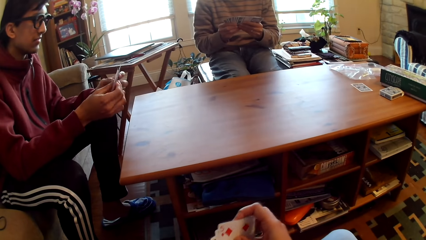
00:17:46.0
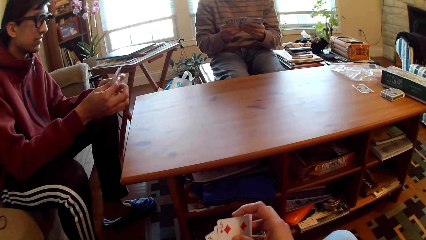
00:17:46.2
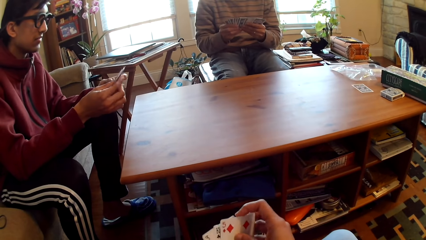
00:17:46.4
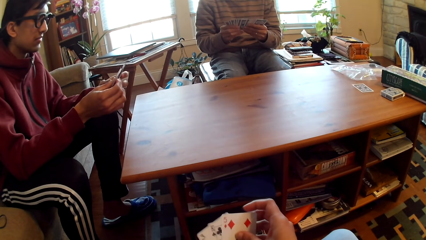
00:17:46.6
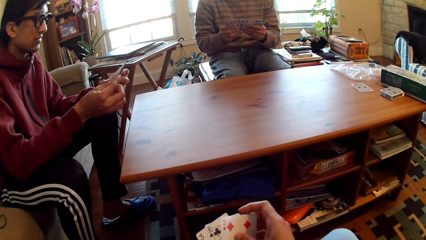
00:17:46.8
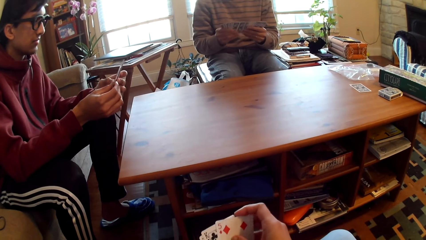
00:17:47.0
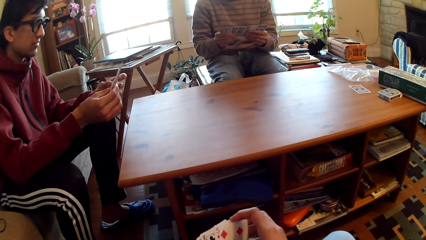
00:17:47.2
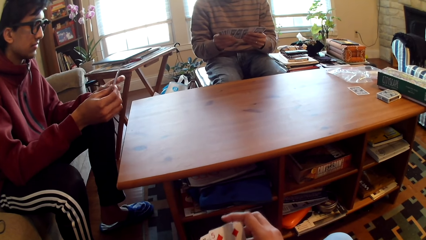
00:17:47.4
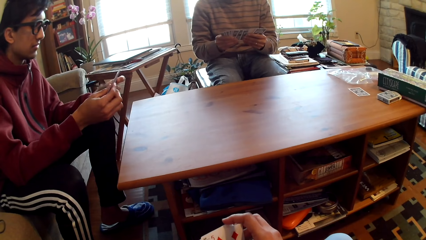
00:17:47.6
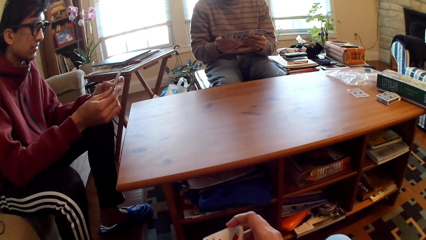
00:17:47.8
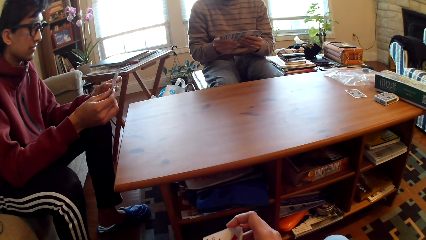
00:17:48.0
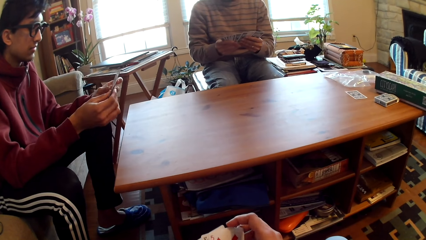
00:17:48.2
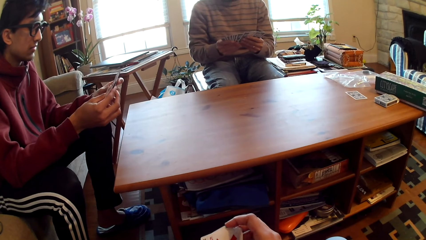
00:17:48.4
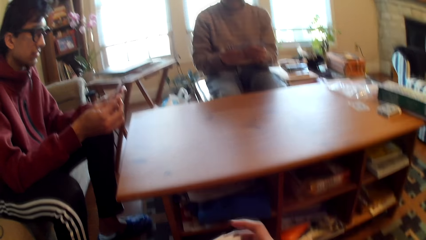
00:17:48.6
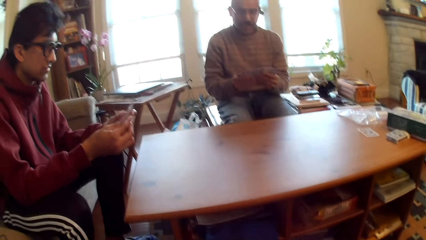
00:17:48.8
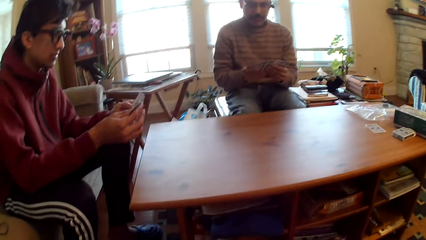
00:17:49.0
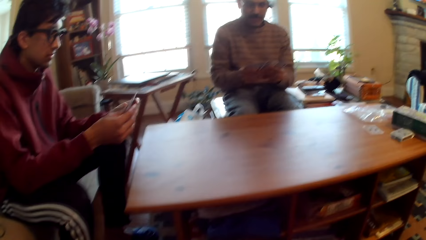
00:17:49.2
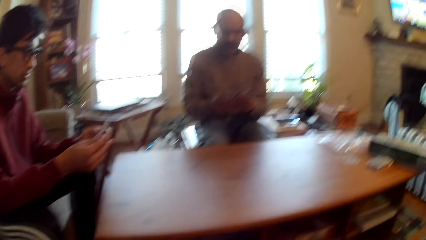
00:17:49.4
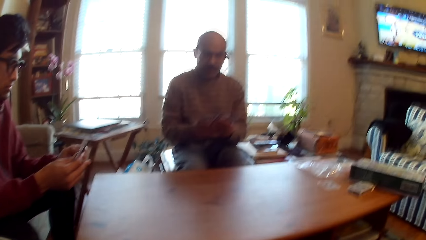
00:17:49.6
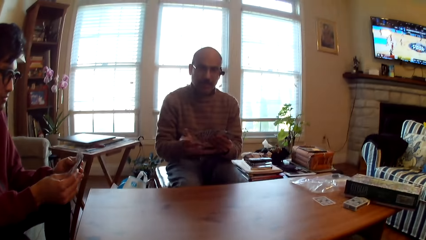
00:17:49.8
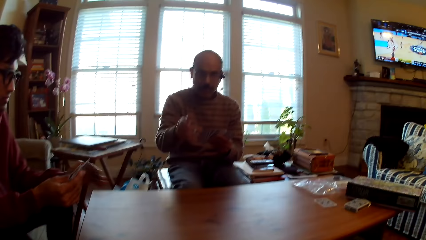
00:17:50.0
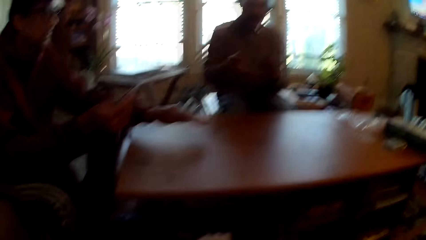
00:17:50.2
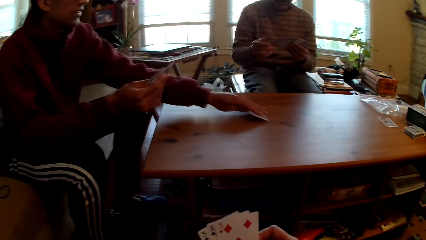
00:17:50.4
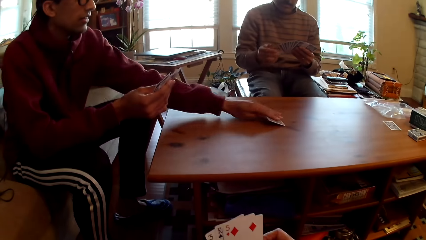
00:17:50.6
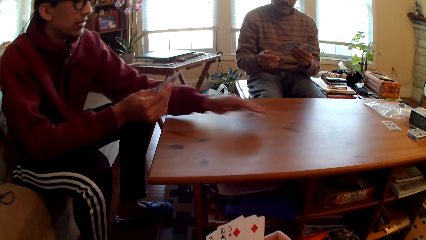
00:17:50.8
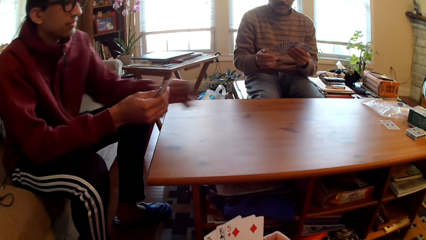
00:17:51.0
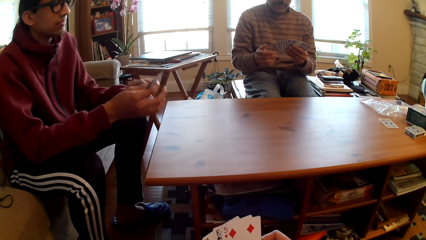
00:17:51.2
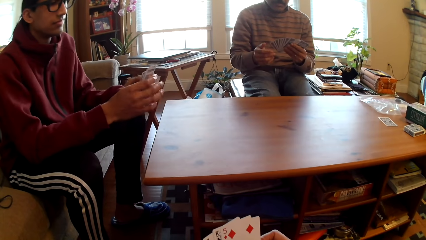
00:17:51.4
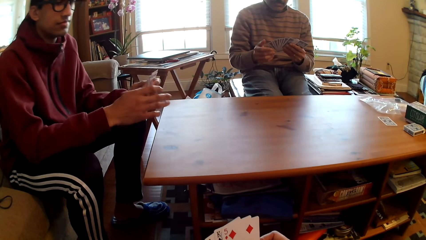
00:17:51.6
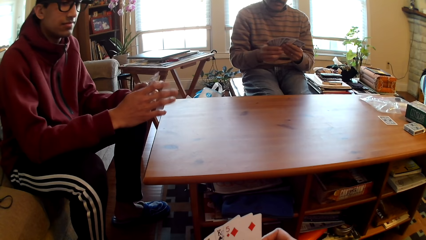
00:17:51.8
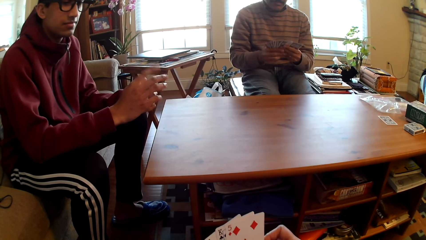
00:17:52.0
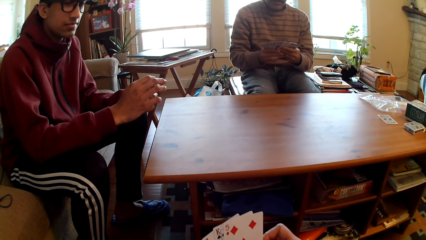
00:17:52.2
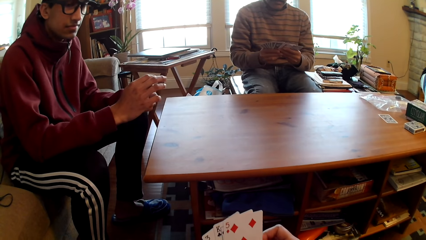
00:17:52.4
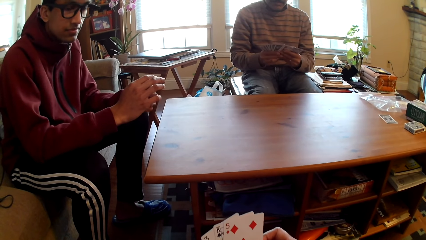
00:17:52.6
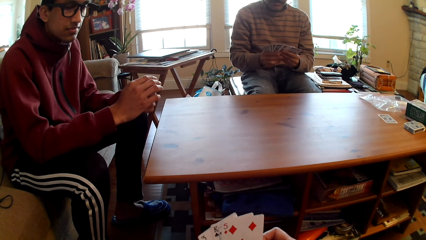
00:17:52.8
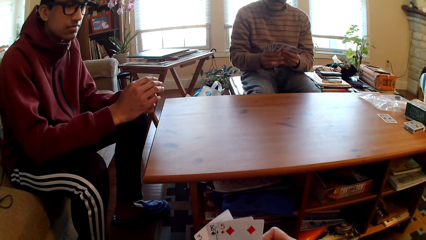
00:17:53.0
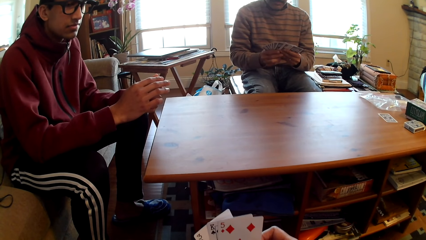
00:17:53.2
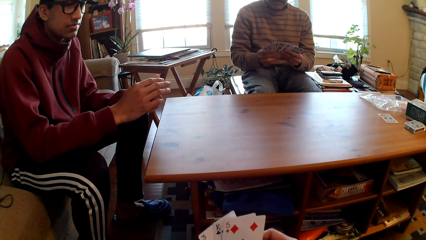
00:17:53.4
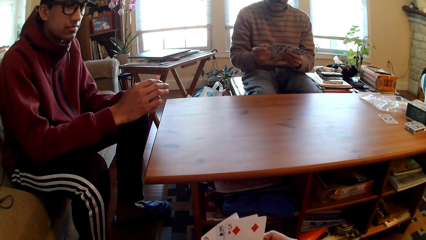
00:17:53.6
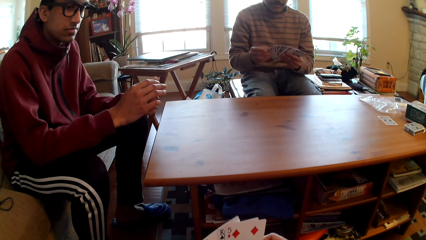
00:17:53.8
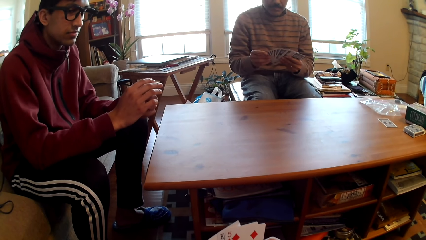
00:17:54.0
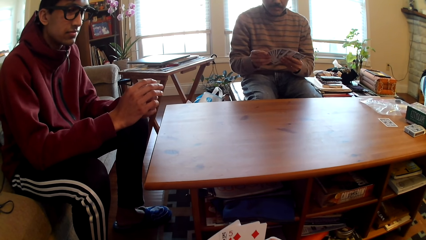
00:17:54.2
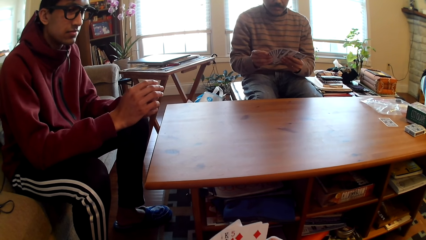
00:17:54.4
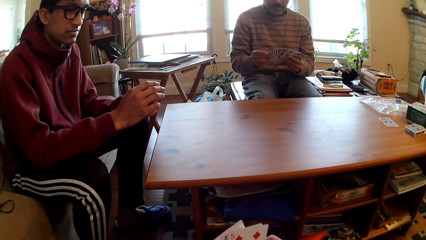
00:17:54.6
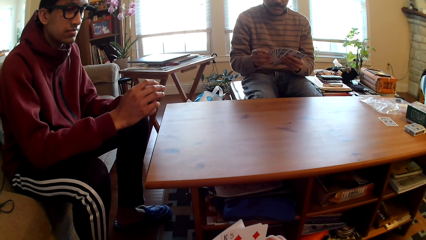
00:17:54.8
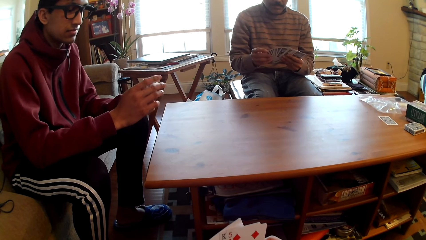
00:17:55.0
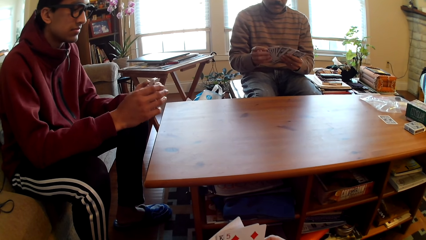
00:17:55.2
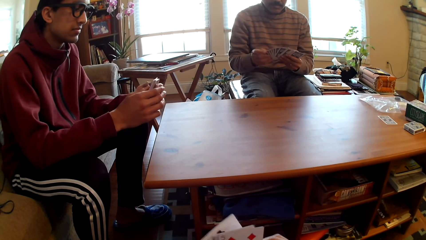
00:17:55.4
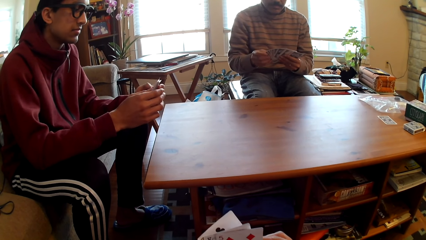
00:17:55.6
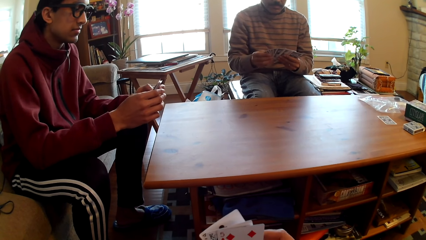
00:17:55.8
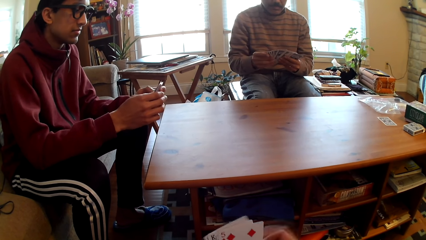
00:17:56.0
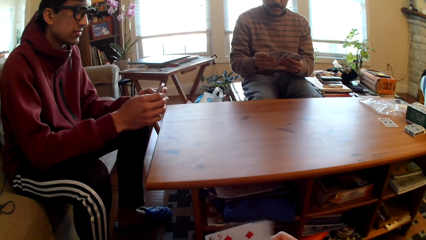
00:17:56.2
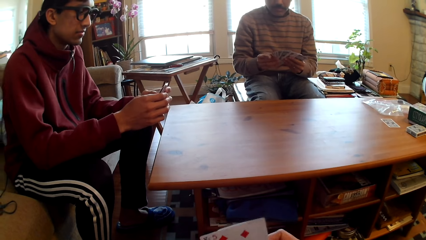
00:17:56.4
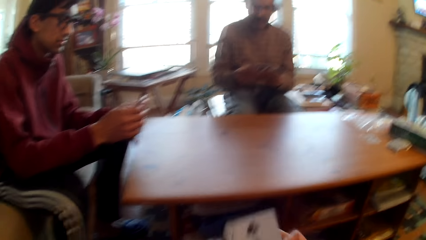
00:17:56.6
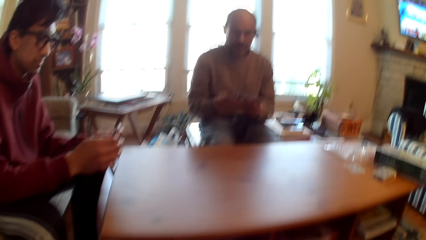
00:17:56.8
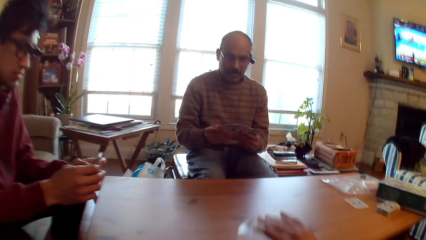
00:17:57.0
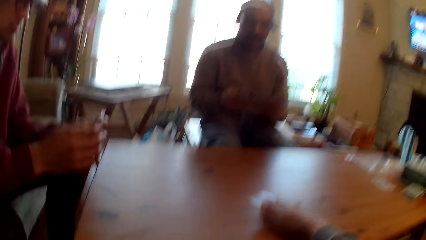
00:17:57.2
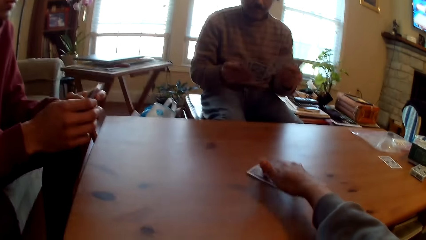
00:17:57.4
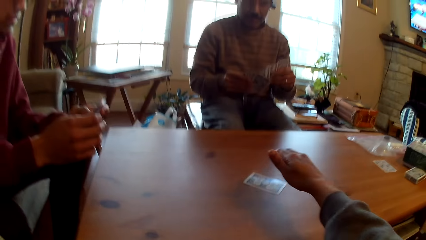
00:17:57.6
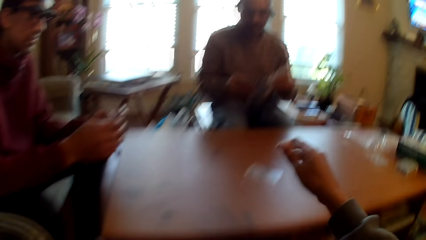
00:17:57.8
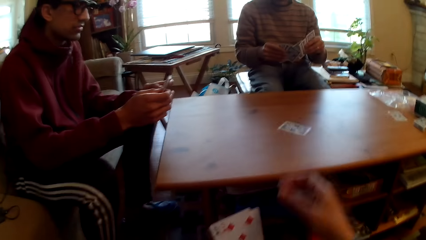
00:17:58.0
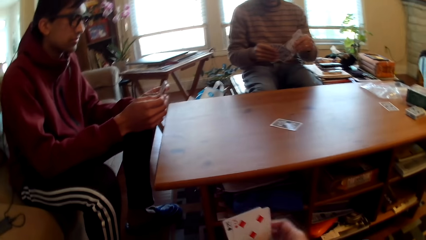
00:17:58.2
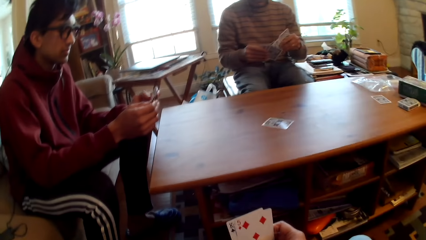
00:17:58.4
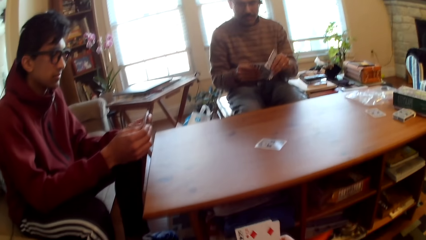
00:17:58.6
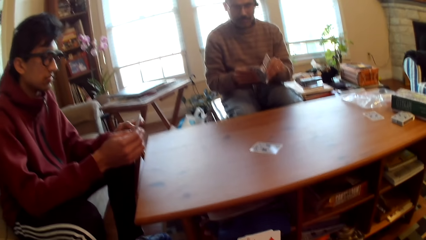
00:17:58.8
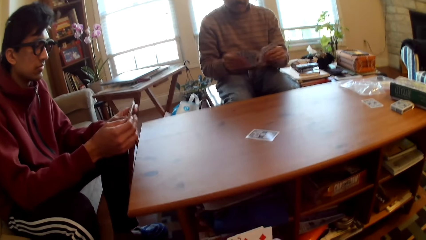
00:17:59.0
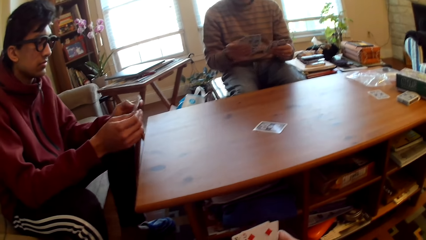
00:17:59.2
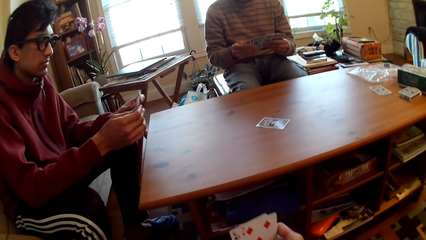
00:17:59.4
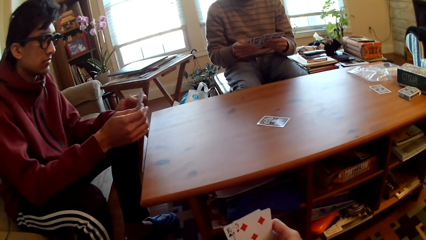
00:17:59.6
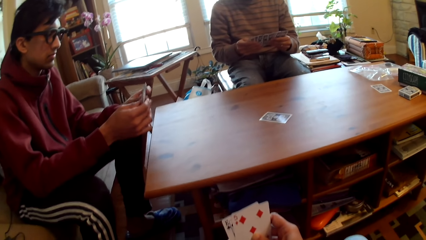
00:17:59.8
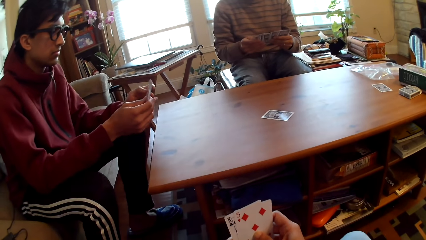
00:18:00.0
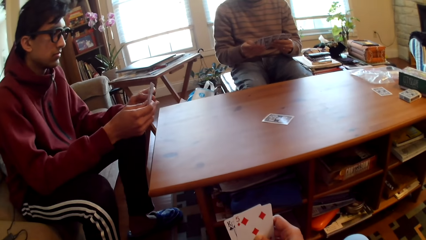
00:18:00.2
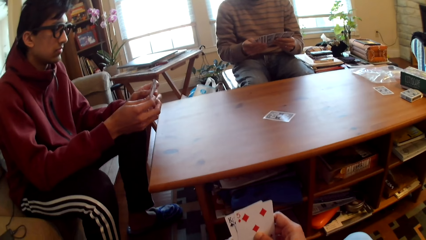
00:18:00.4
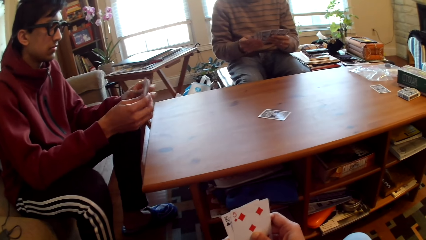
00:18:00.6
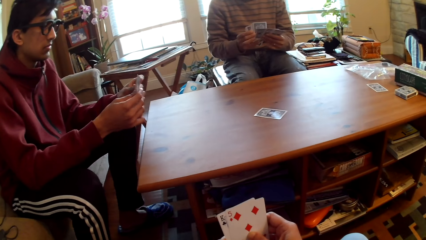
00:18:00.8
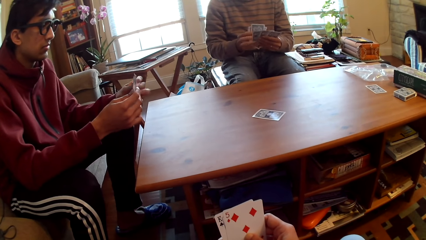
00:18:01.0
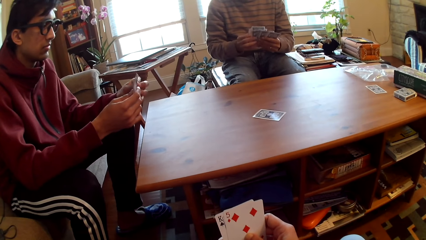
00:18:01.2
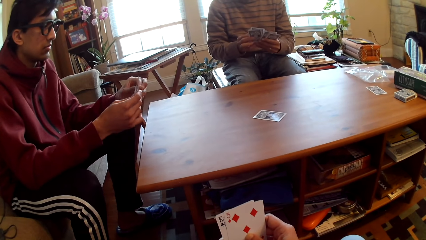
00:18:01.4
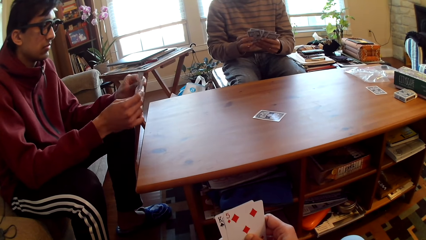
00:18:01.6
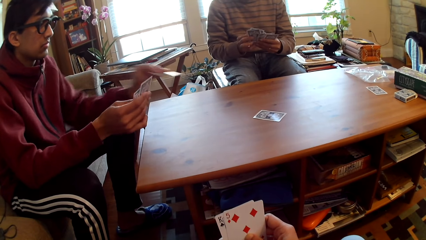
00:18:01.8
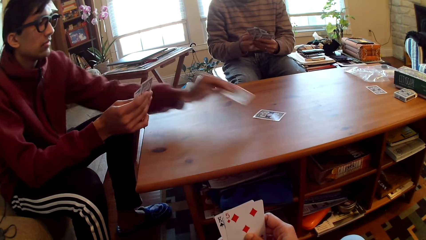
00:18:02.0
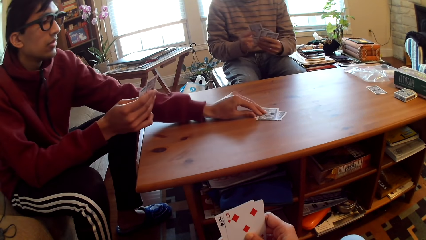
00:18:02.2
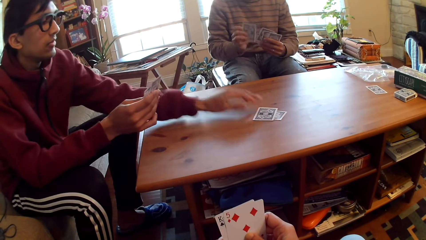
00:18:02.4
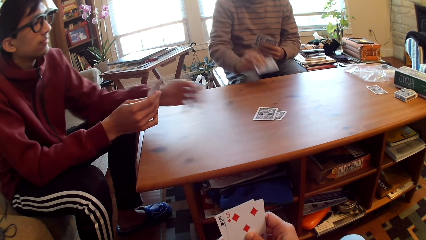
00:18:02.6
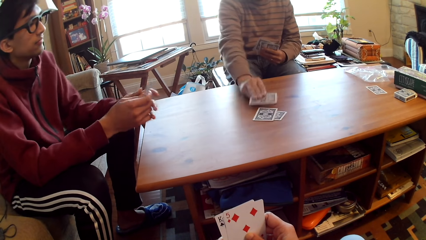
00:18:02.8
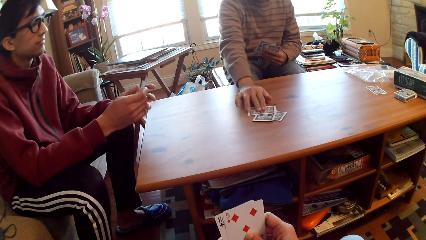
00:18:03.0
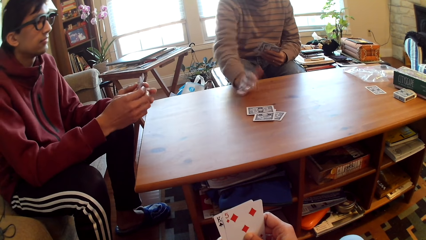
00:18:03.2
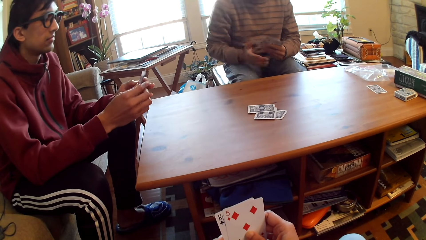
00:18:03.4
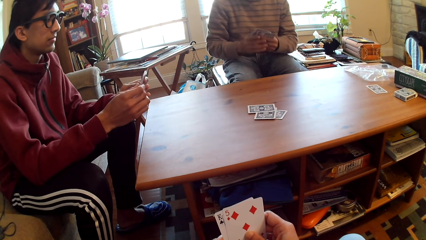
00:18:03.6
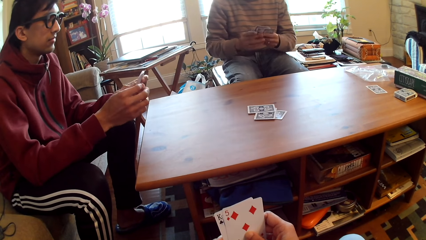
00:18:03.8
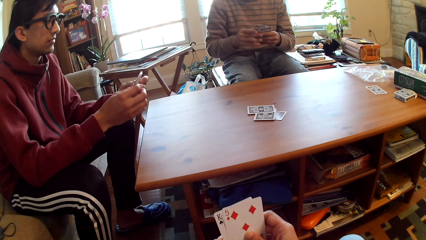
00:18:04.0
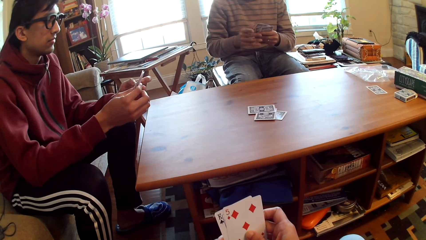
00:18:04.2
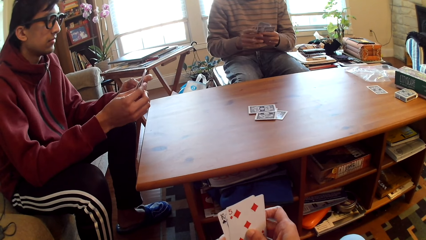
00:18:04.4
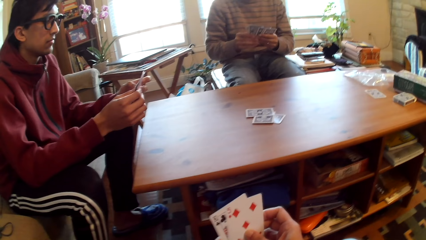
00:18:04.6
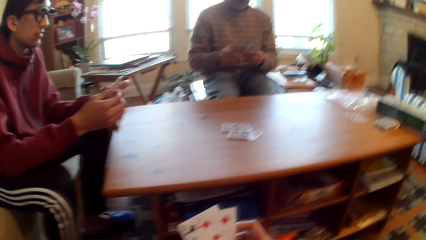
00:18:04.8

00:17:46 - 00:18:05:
The camera wearer selects cards. A man points at the camera wearer. Another man moves his hand and selects cards. The camera wearer puts the card on the table. The other man plays poker and puts the card on the table. The first man plays poker and puts the card on the table.
